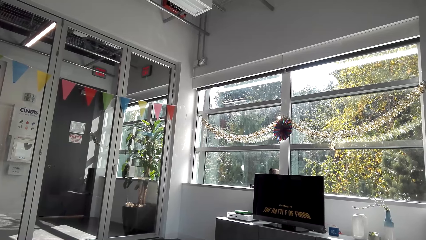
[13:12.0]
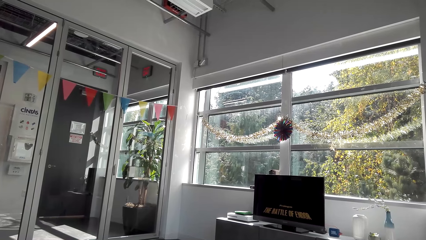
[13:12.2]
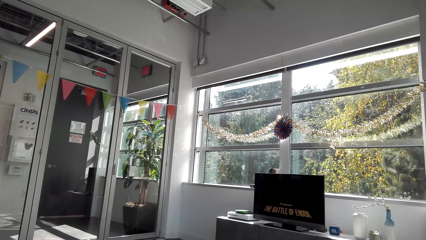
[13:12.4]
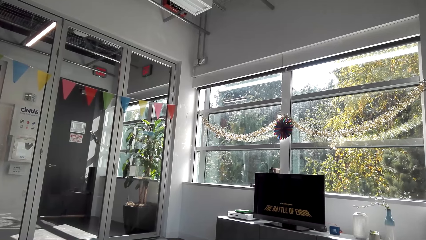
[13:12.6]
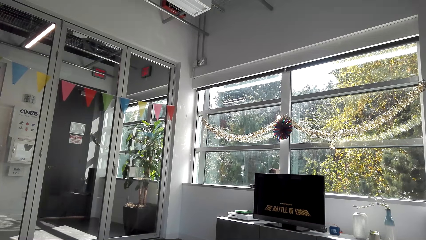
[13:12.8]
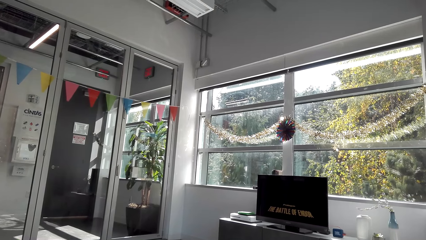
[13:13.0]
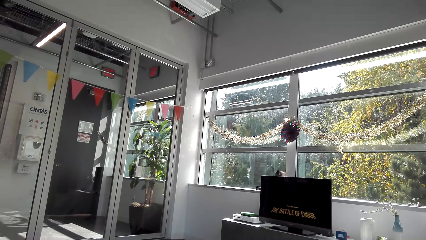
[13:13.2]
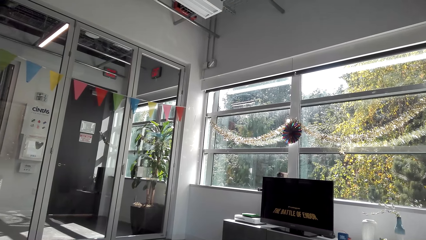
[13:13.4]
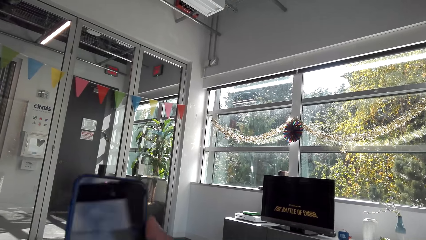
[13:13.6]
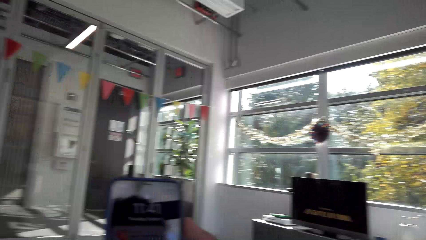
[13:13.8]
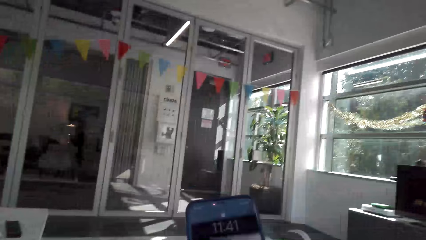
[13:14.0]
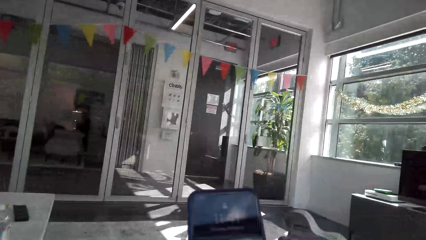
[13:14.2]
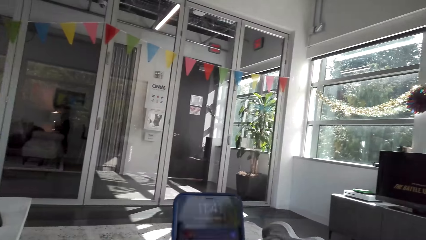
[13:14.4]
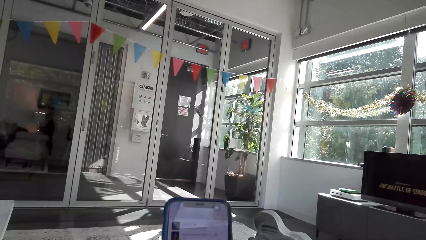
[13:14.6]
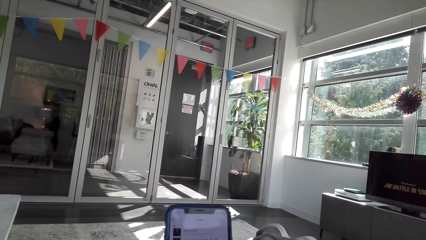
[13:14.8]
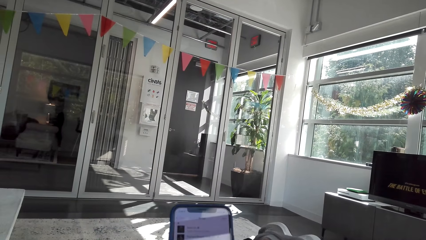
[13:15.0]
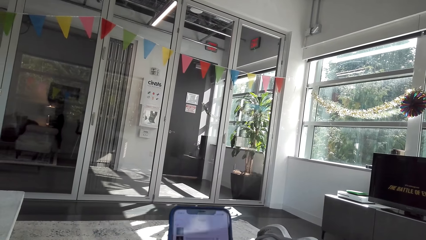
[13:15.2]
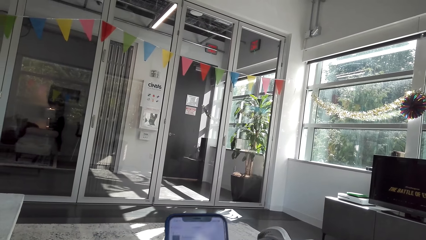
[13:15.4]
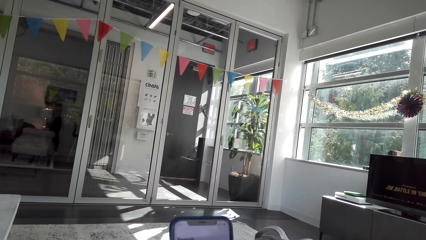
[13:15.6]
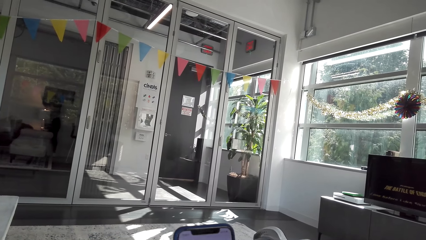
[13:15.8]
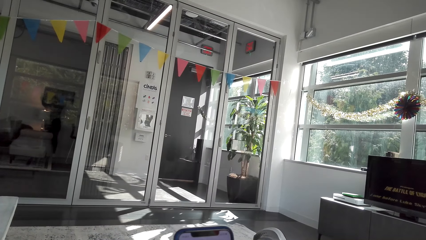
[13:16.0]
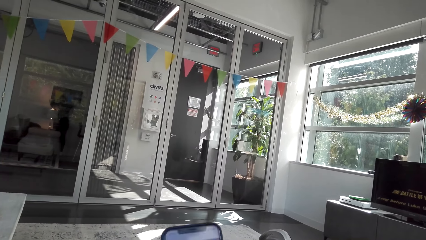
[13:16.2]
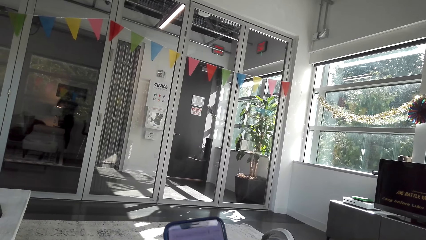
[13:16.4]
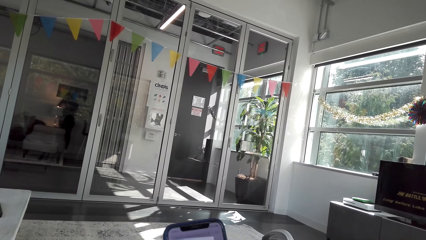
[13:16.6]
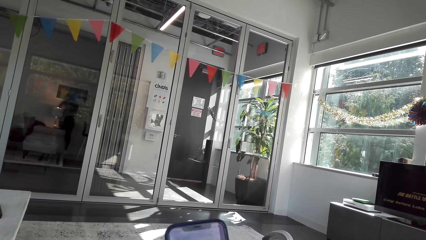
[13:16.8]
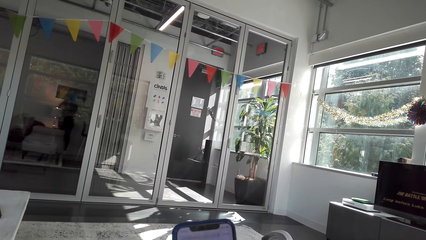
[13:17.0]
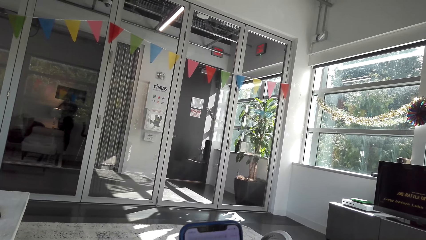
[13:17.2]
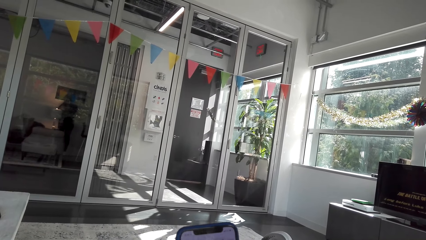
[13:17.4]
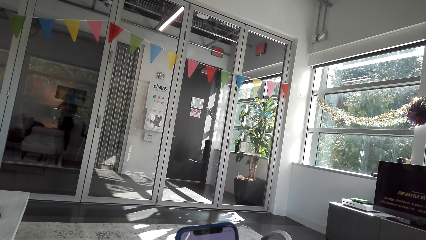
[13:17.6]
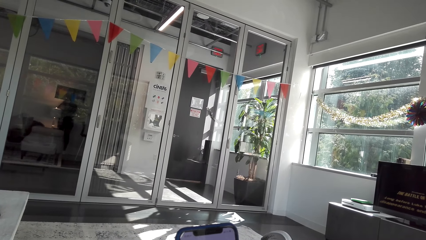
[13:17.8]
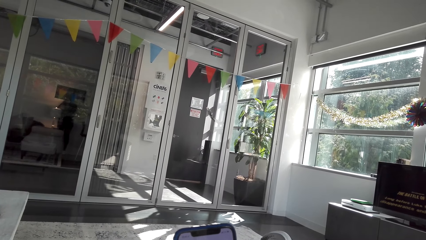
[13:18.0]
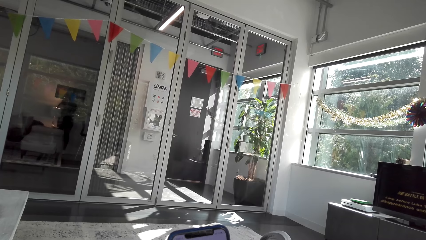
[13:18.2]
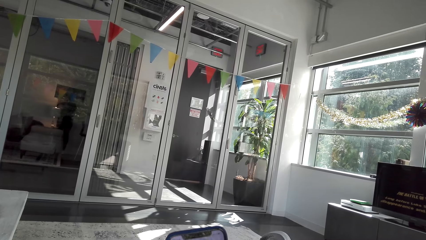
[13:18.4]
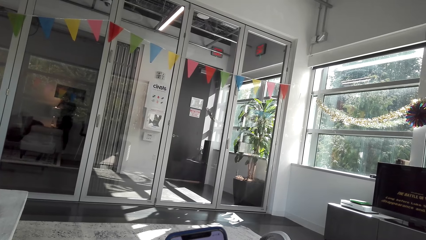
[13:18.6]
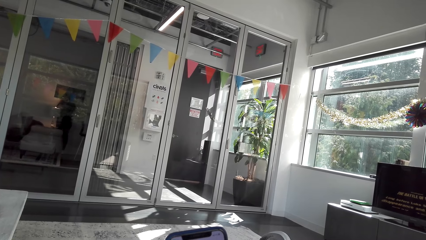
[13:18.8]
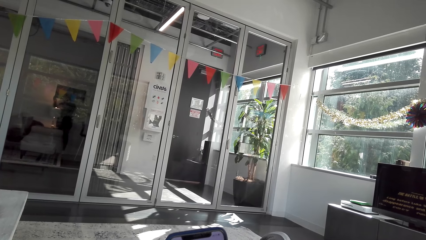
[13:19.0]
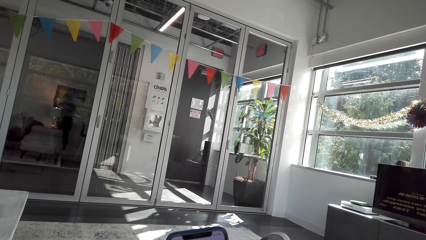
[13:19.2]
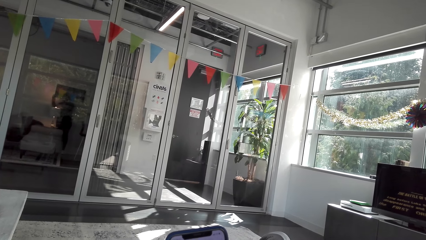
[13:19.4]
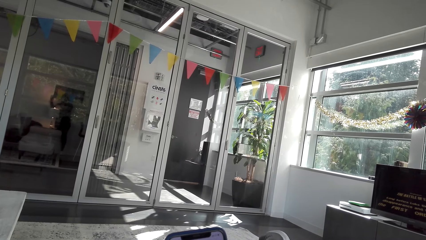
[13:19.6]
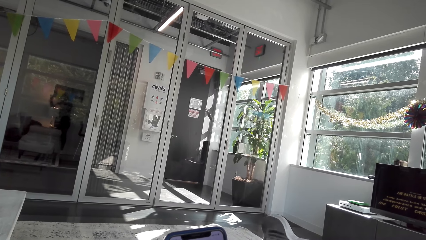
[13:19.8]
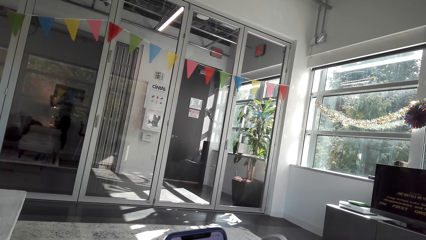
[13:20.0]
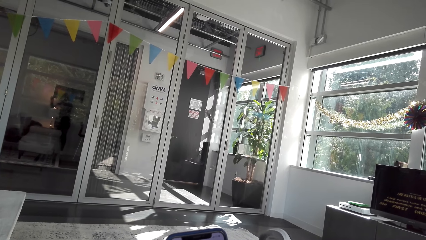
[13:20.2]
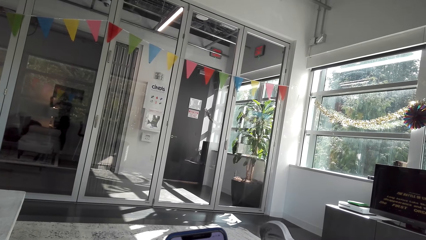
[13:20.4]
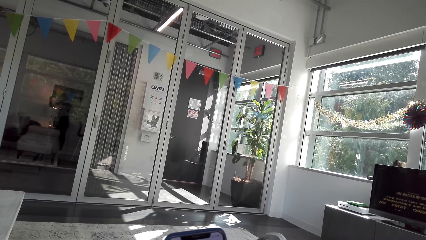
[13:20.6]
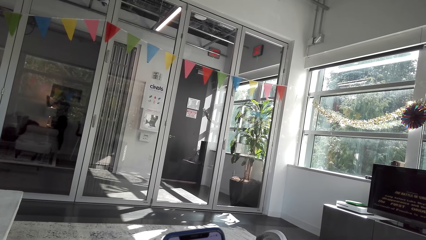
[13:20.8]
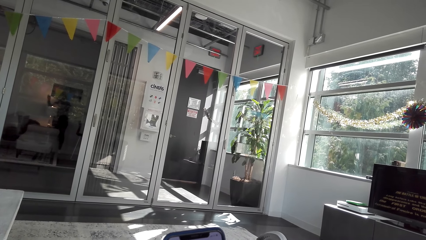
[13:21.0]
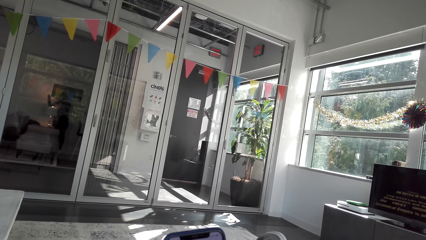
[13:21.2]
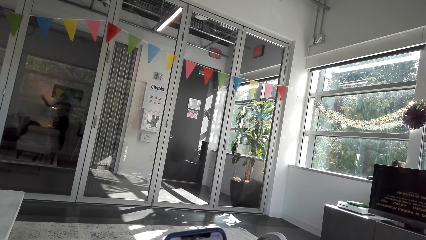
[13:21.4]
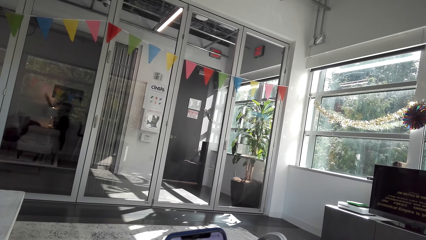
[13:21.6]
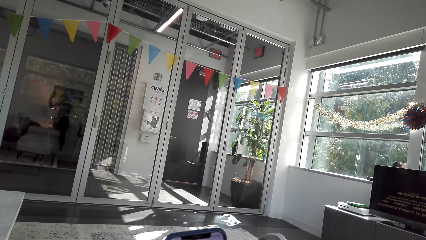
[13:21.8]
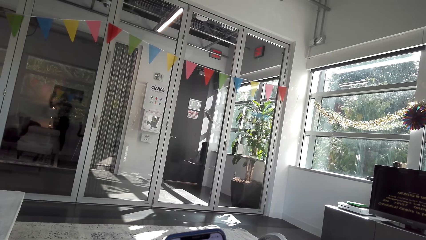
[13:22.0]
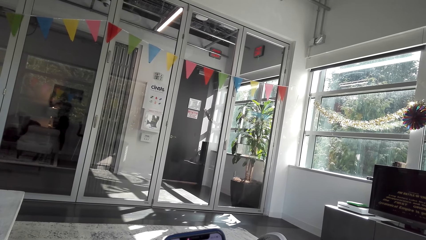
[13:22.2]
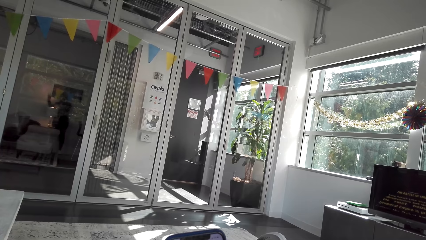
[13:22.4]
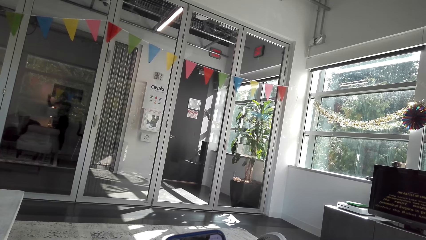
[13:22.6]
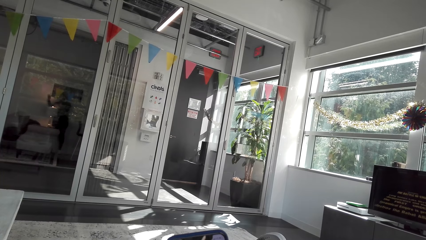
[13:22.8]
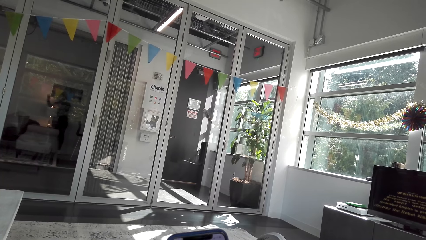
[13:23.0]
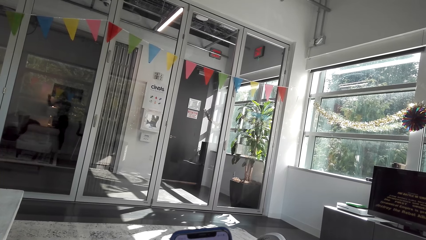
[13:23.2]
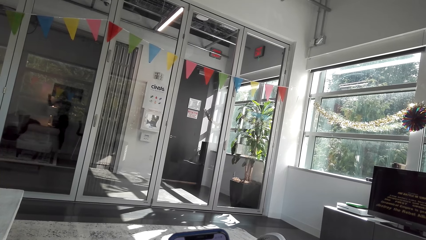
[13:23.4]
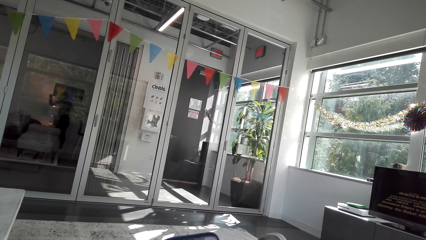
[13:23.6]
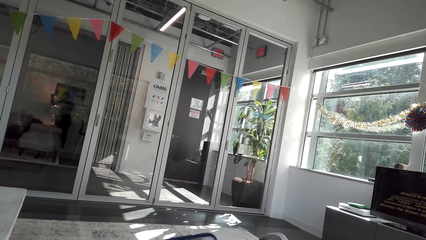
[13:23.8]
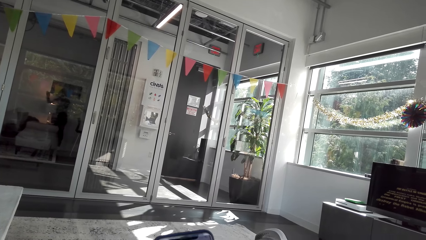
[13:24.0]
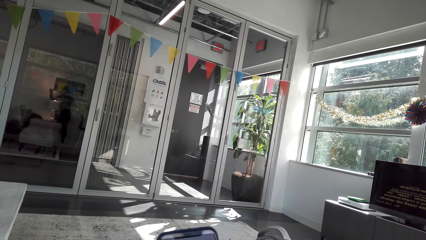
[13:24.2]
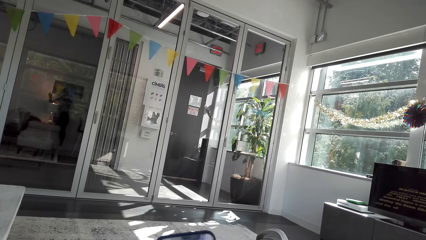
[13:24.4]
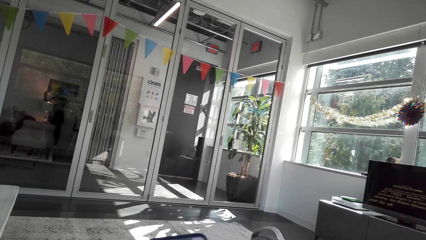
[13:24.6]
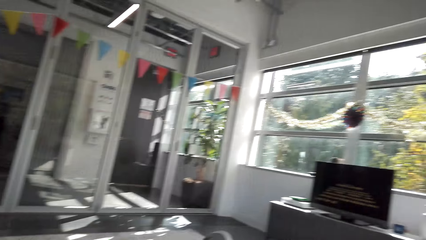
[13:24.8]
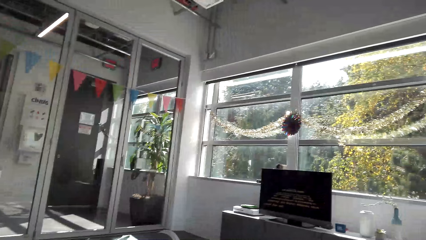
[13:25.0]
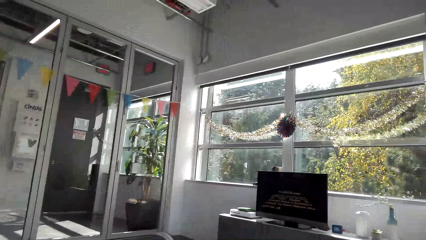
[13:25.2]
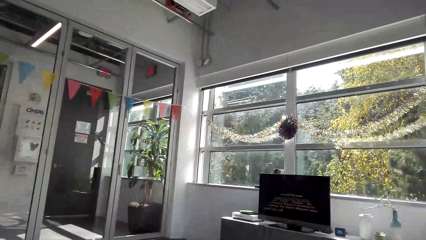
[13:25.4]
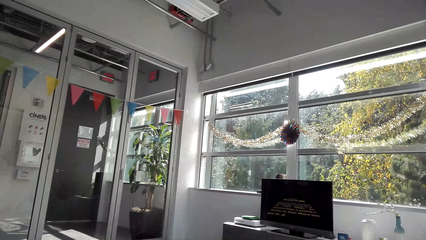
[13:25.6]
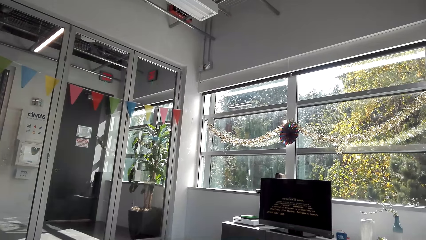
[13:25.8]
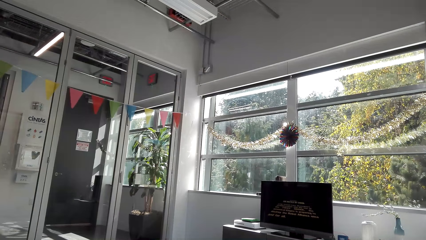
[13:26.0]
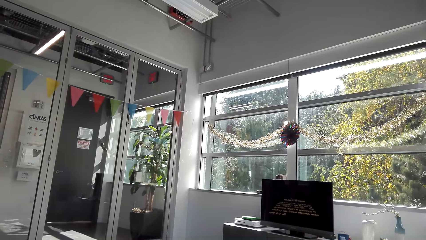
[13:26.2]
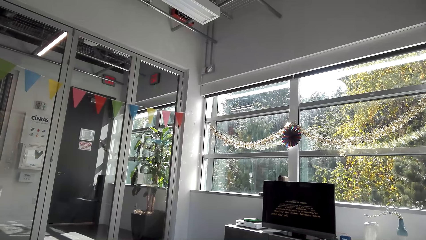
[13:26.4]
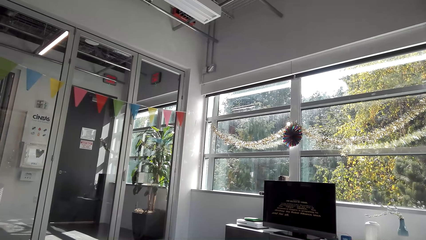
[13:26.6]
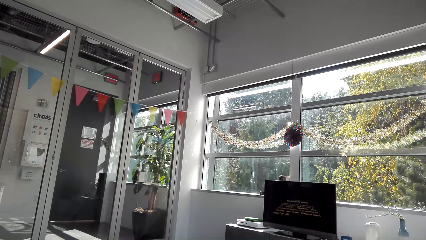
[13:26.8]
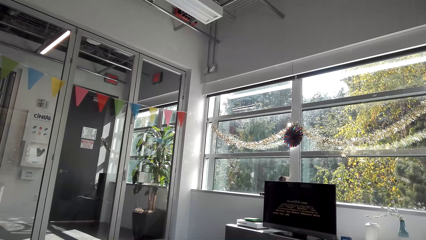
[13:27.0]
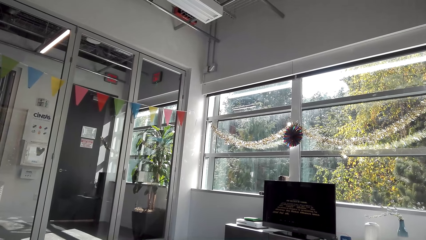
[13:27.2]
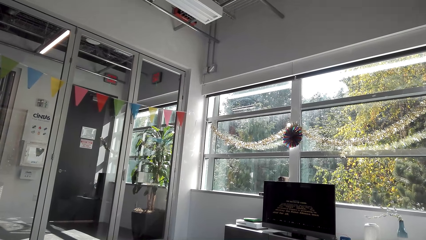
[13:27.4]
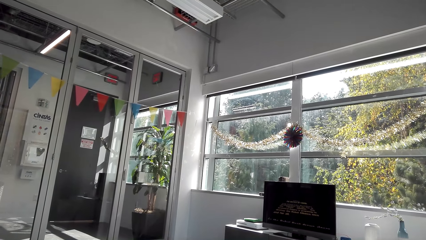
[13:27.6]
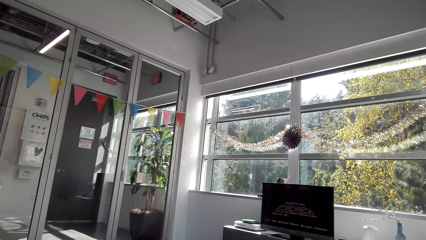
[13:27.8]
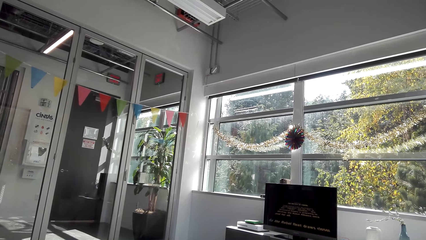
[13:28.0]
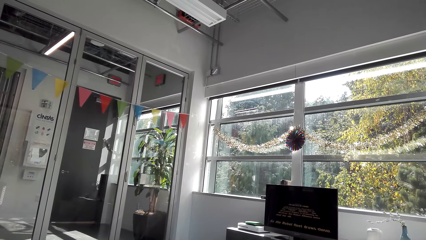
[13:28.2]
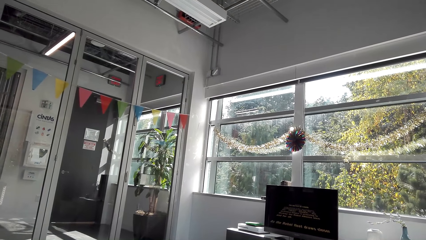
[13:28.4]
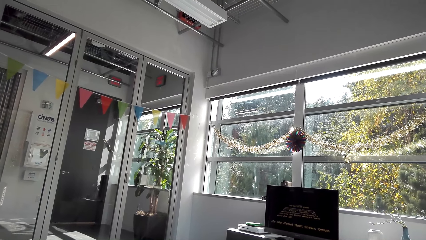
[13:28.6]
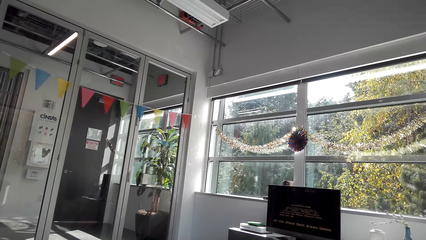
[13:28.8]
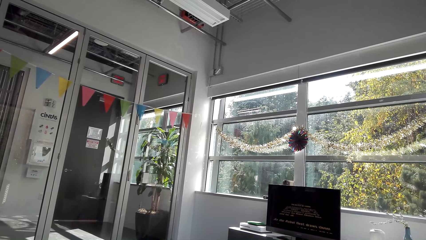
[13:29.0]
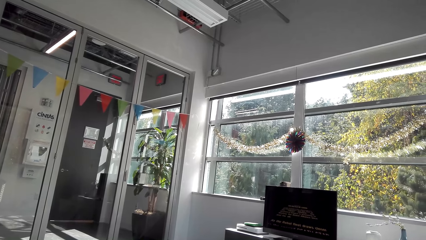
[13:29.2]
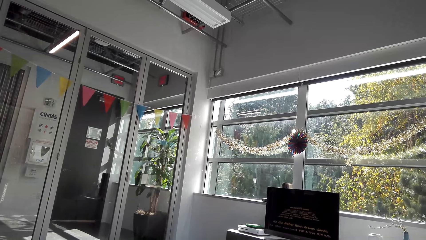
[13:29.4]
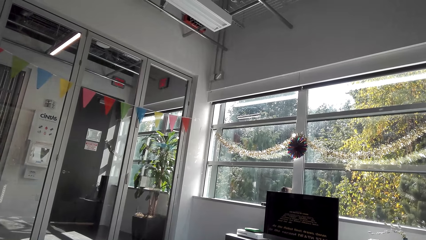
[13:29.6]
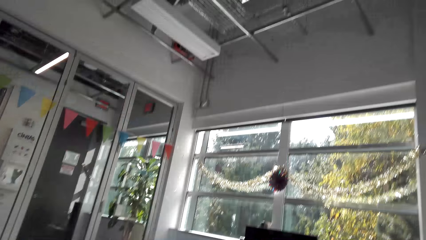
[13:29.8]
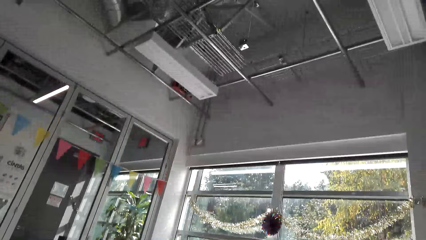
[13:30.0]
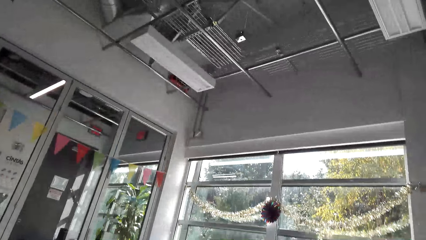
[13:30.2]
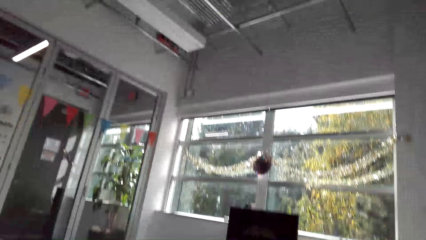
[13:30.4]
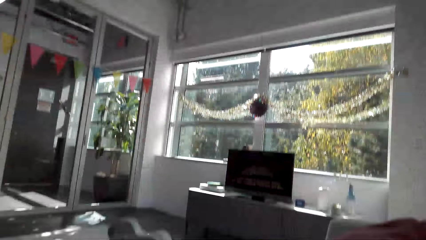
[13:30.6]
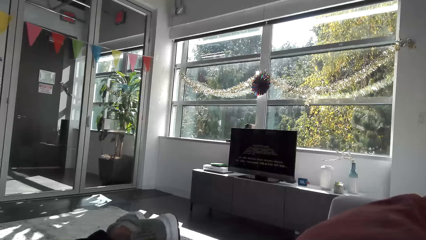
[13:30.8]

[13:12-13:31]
The camera wearer looks at the phone. They watch the television.
